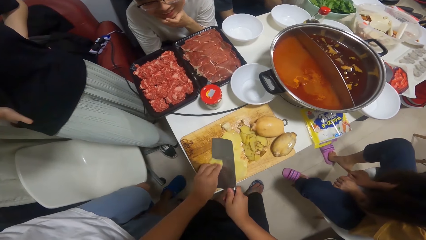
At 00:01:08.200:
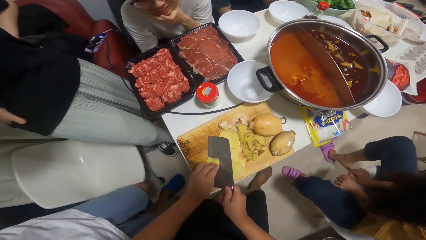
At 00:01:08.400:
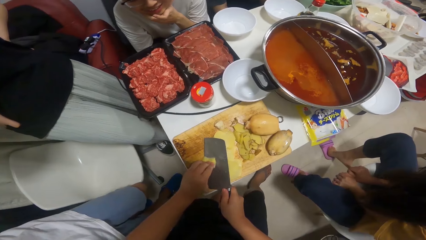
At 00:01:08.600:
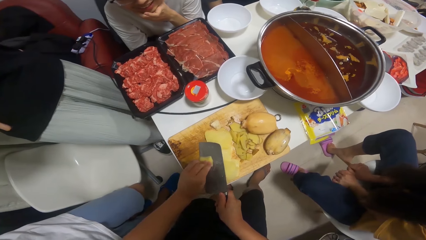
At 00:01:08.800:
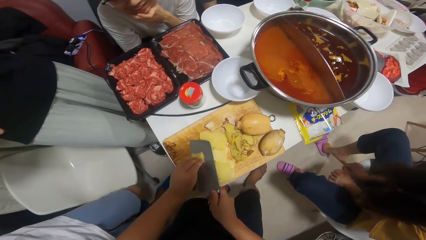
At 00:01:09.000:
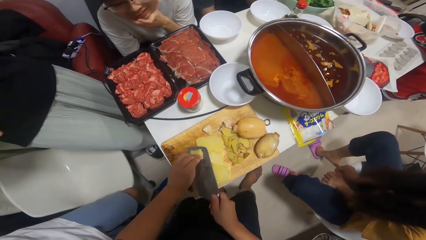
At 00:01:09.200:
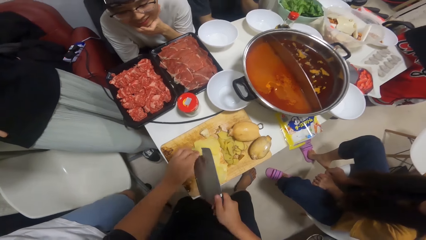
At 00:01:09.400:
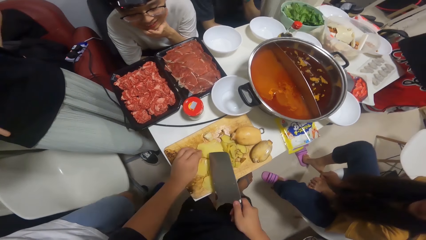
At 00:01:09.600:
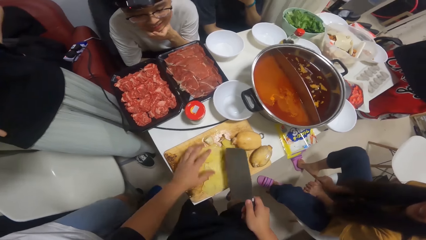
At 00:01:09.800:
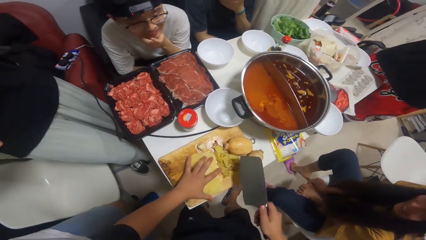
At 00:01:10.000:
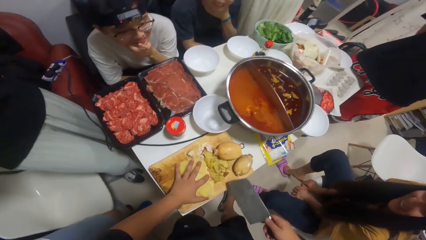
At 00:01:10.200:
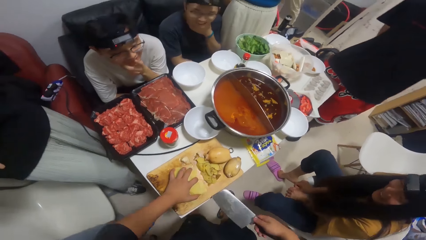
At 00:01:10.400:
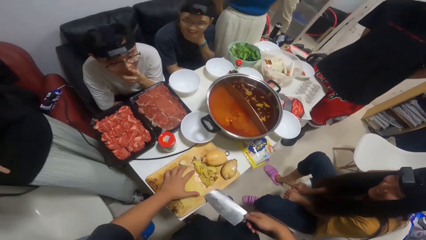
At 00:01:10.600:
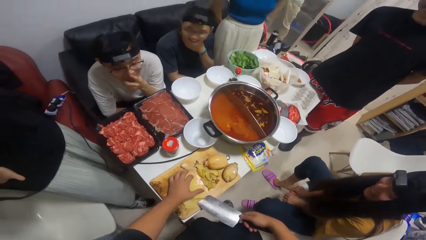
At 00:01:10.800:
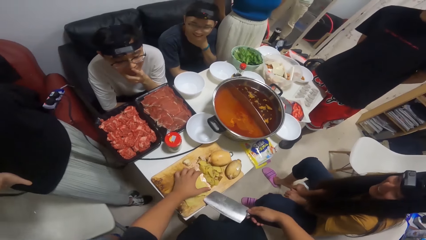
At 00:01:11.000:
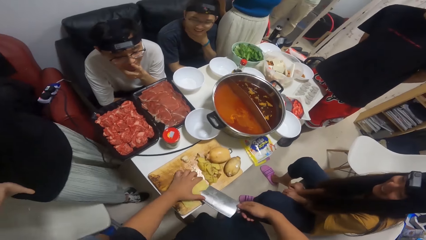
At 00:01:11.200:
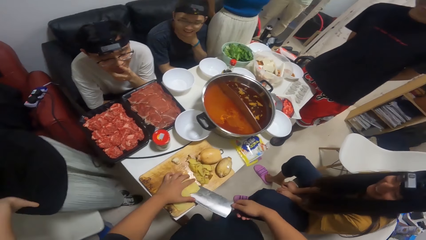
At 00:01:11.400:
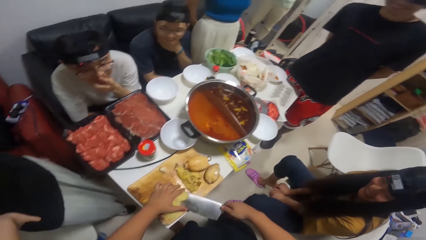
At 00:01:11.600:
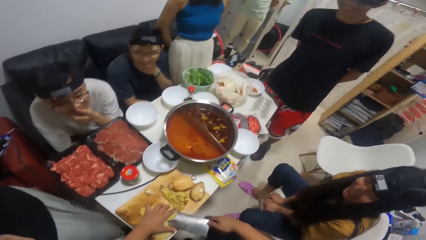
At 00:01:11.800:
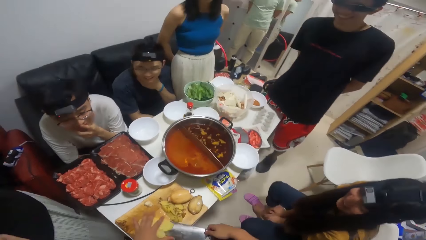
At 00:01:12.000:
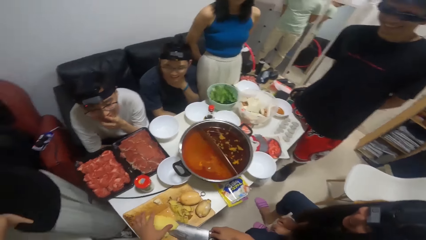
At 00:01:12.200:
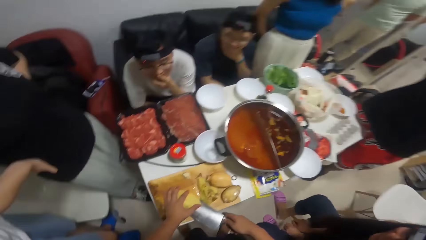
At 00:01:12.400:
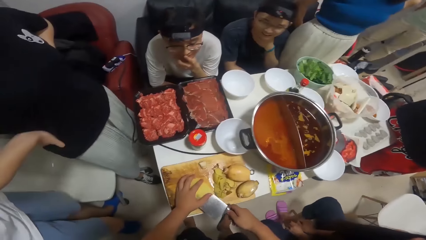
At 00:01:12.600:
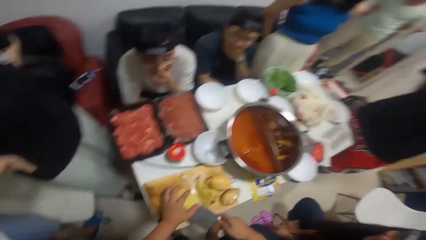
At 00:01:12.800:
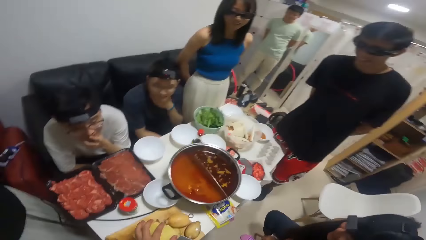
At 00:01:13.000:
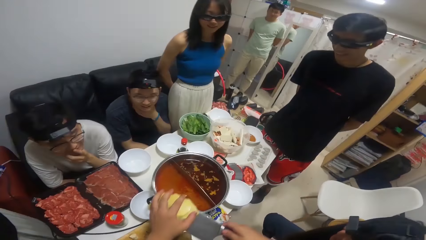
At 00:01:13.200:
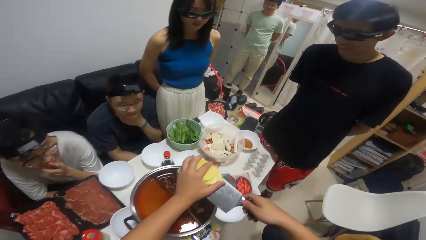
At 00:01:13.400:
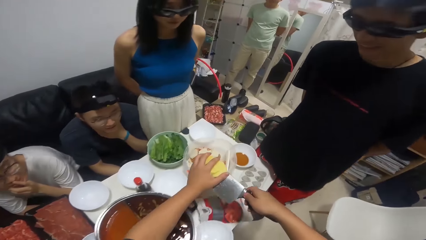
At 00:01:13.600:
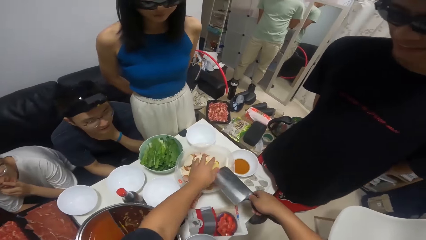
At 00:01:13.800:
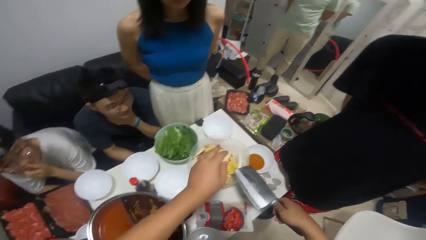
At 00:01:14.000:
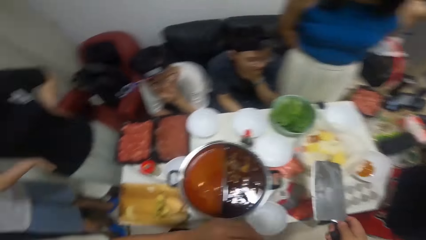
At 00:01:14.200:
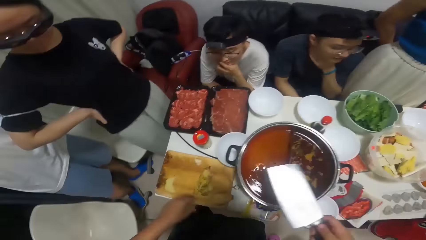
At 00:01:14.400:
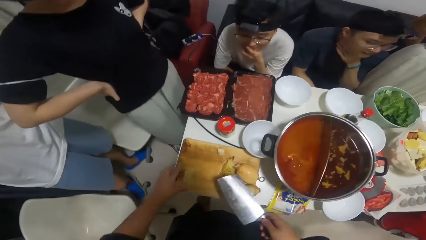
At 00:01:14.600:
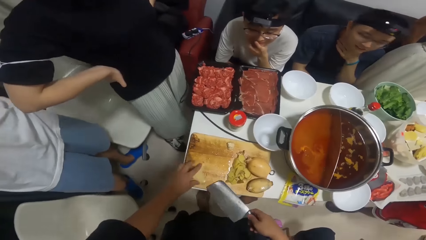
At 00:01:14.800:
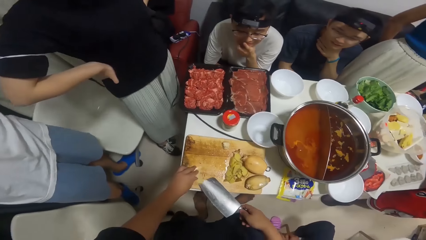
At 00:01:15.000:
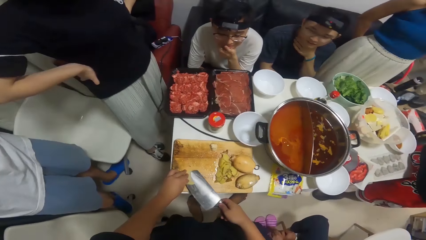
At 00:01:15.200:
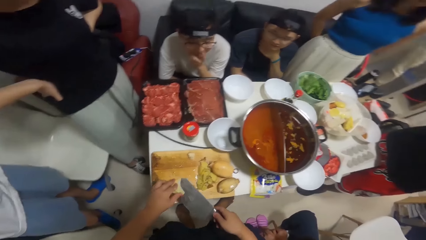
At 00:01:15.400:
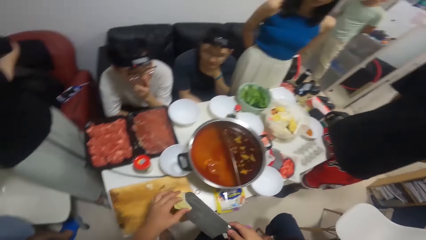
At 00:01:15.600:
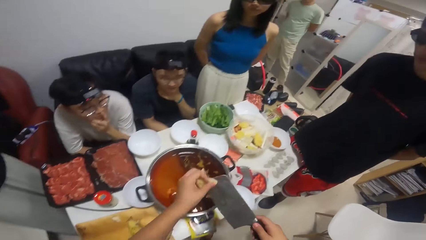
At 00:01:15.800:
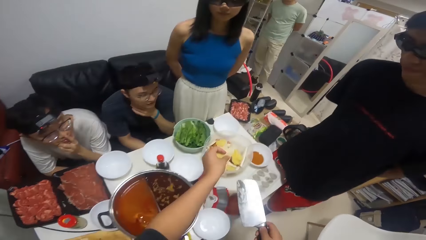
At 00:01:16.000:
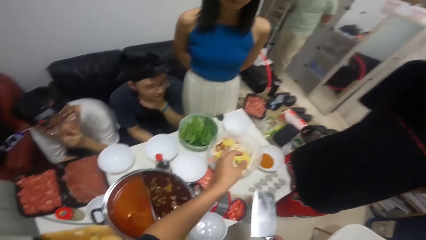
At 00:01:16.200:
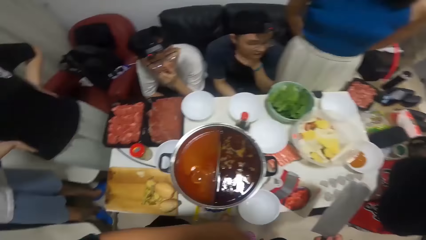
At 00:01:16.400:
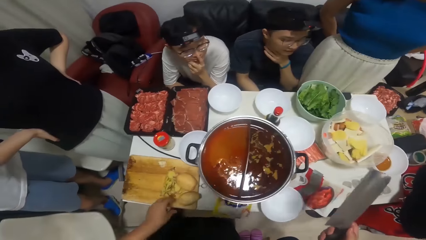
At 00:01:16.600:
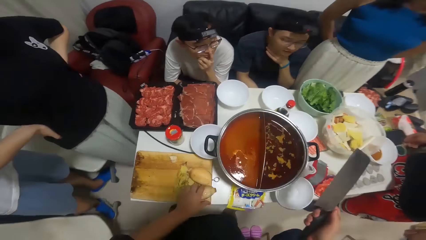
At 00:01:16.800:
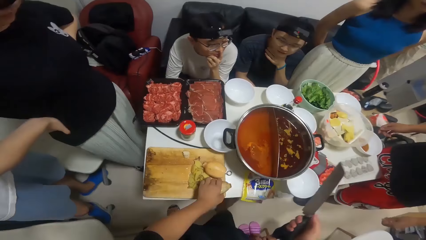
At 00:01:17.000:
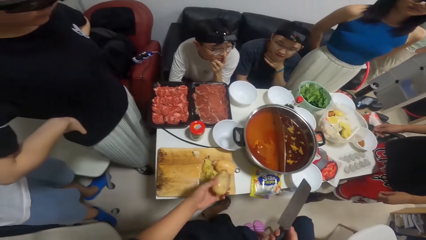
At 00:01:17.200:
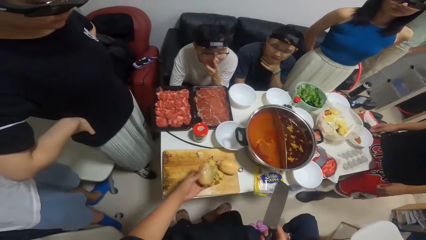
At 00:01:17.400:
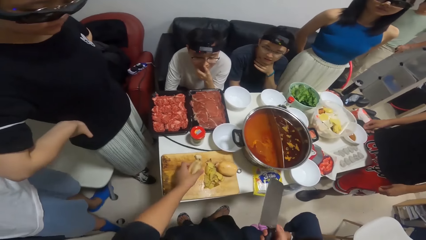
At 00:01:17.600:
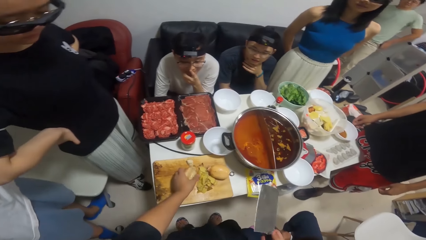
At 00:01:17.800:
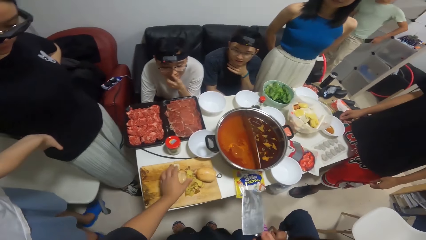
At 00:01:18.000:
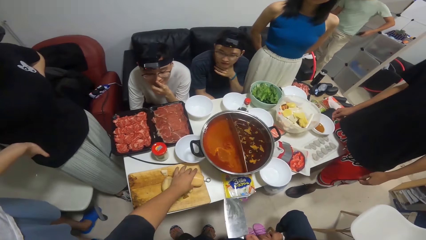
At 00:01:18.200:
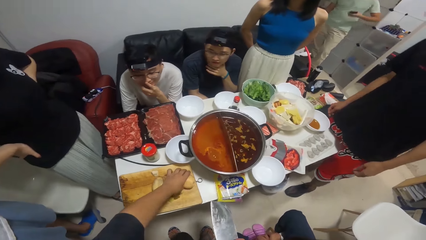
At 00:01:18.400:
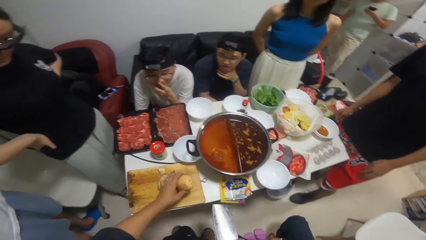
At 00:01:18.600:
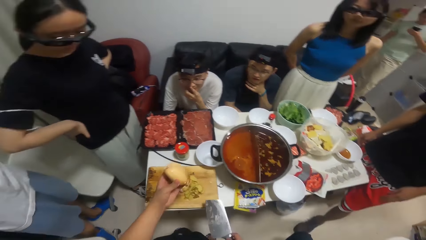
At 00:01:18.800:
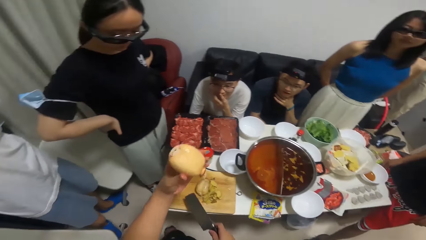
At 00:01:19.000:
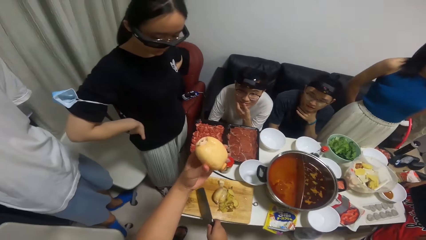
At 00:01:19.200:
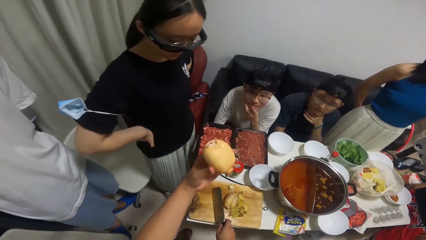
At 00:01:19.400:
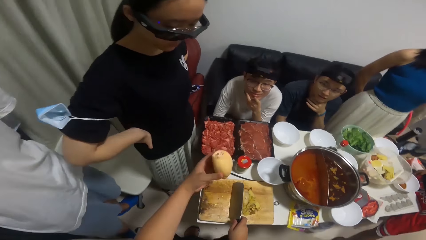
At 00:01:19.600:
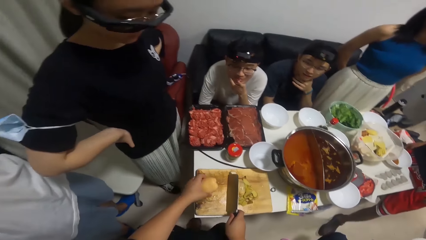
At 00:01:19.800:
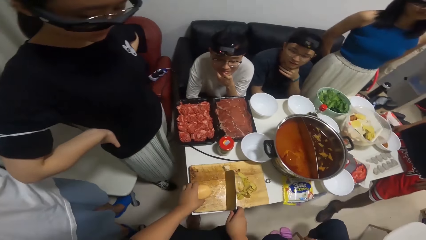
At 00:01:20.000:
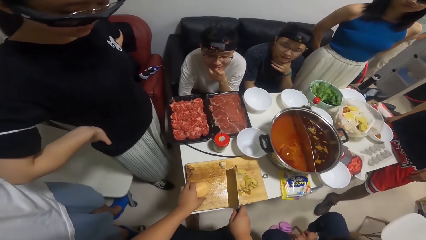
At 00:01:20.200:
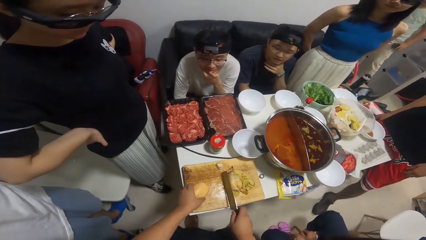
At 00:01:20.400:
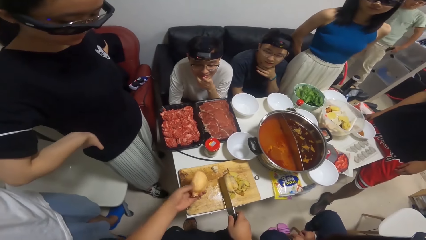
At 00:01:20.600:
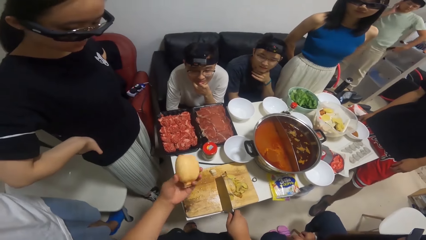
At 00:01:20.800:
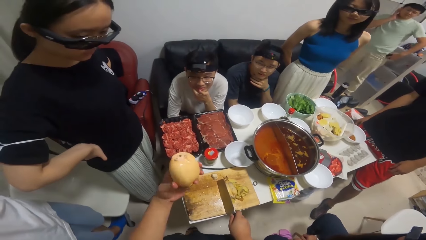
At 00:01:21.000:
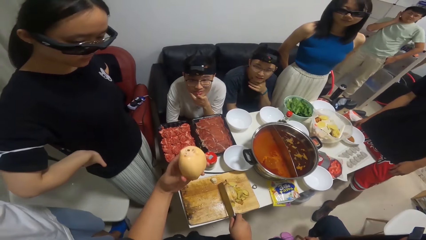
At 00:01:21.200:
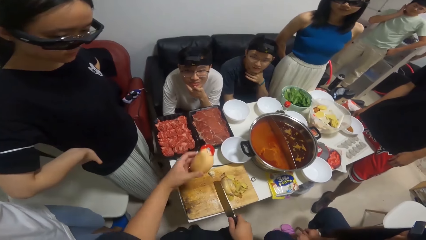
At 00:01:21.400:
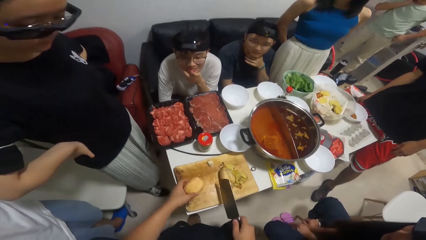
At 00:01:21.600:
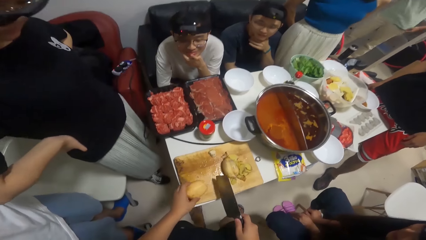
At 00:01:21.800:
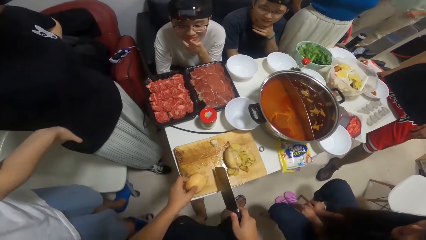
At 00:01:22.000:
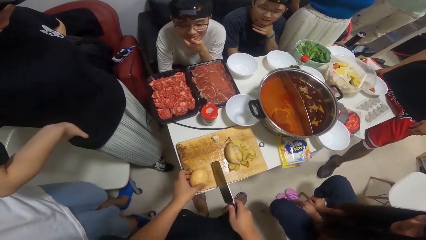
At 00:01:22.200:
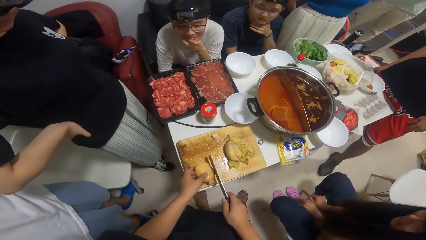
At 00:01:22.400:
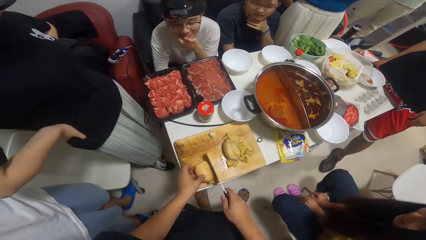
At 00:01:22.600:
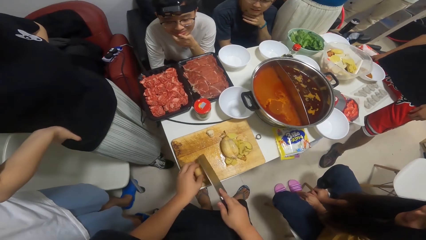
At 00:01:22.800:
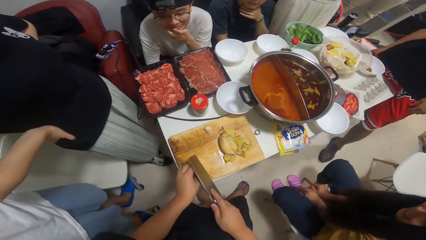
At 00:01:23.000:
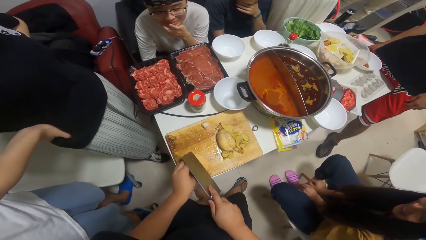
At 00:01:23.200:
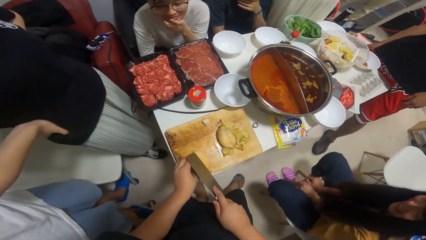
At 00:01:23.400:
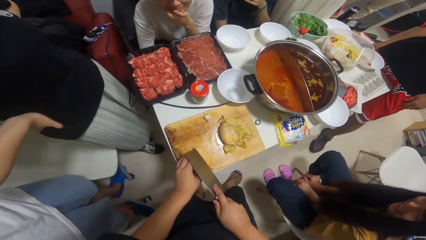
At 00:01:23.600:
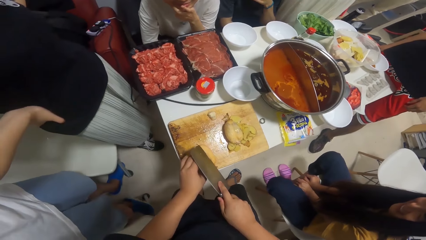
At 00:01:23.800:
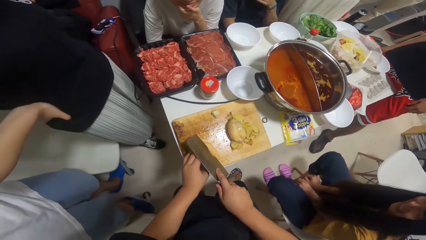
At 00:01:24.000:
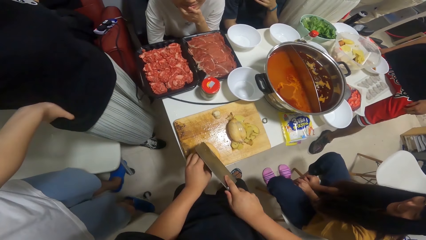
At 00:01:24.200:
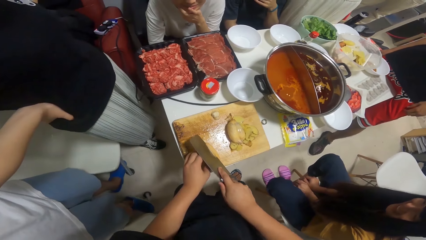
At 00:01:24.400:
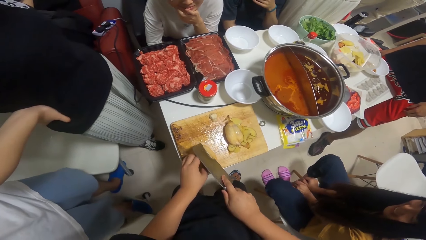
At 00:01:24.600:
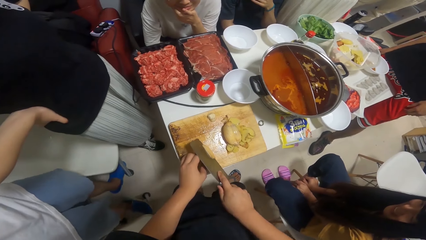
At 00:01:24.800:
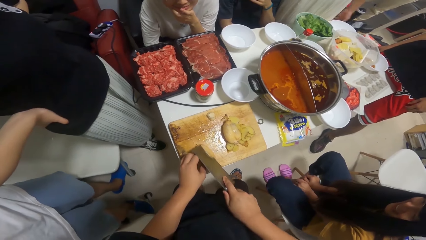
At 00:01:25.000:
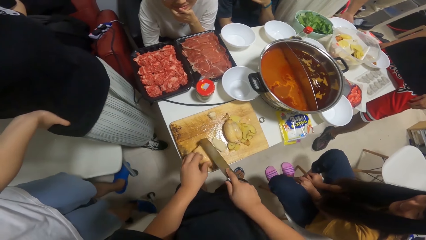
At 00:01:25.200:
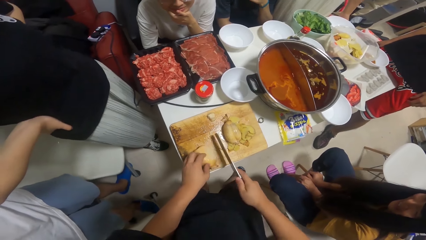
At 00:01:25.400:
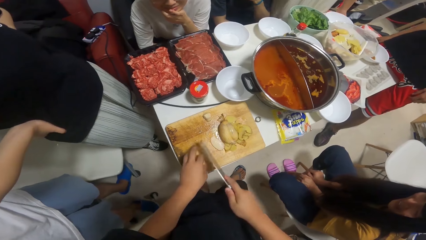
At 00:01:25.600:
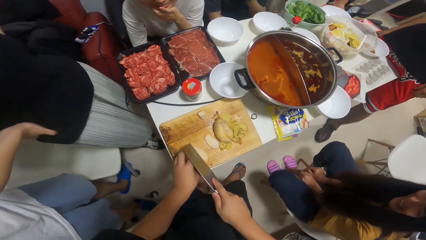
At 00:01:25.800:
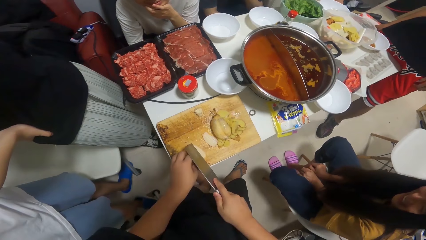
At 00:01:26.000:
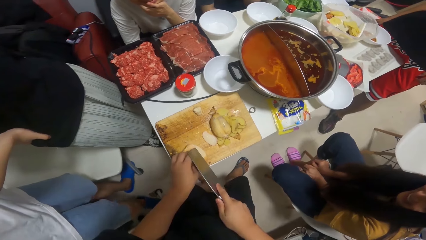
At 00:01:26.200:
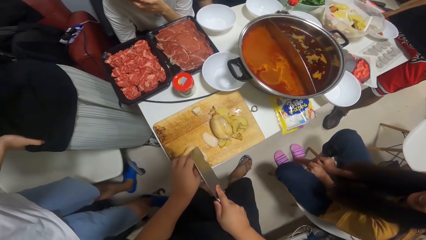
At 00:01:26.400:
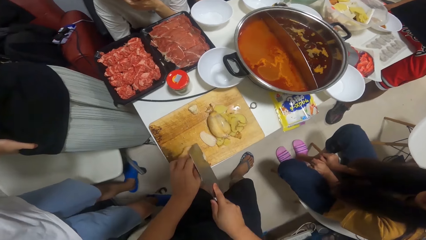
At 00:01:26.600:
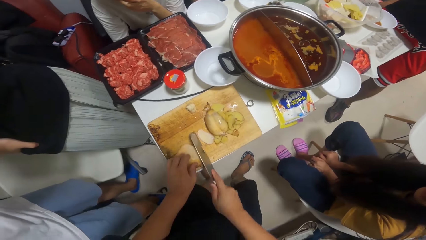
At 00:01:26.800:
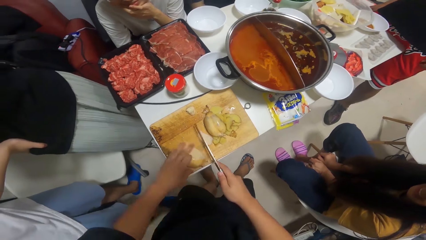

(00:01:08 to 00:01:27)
The camera wearer talks to a person. He carries the potatoes with the knife in his hands. He picks up the potatoes. He pours the potatoes inside the stock pot with the knife in his hands. He picks a potato from the table with his left hand, drops the potato on the table with his left hand, and picks a potato from the table with his left hand. He holds something. He chops potatoes with the knife in his right hand on the table. He peels something.
